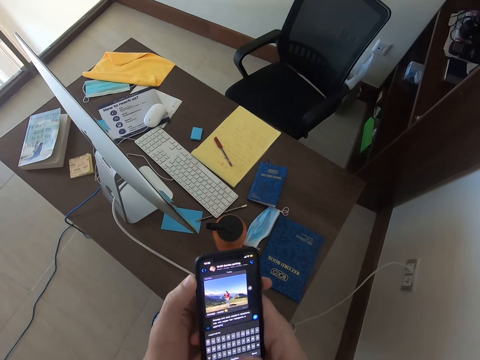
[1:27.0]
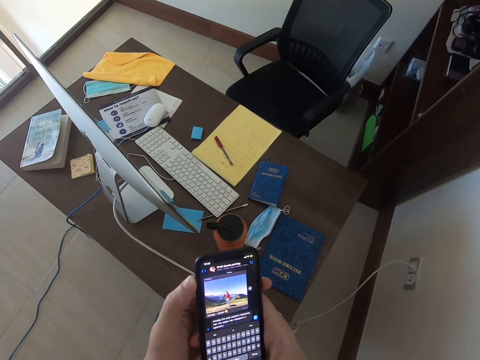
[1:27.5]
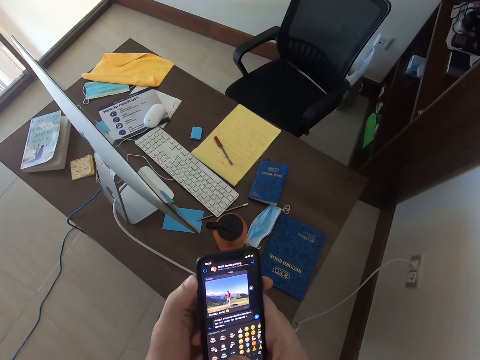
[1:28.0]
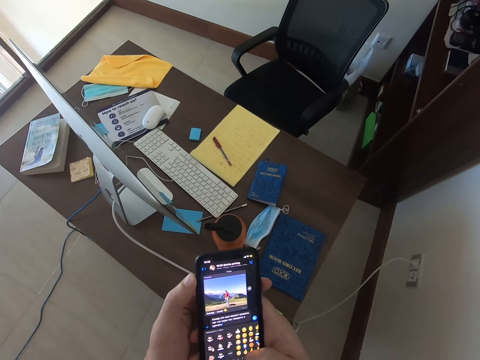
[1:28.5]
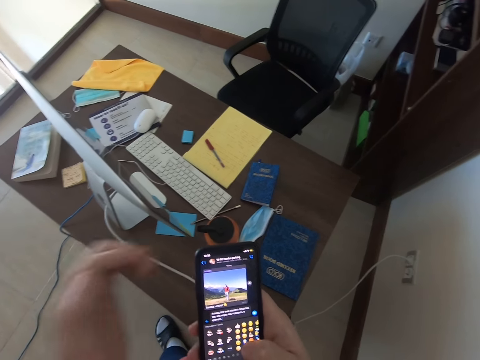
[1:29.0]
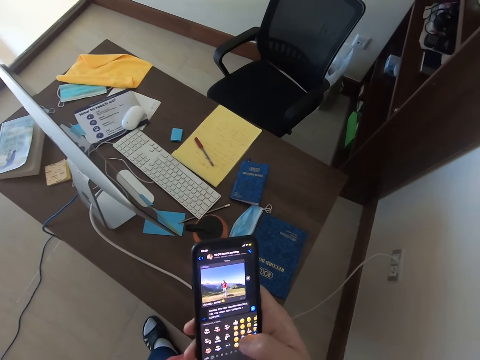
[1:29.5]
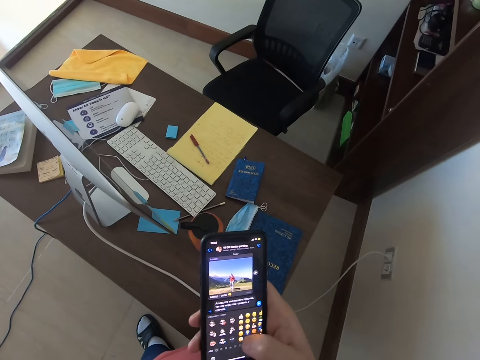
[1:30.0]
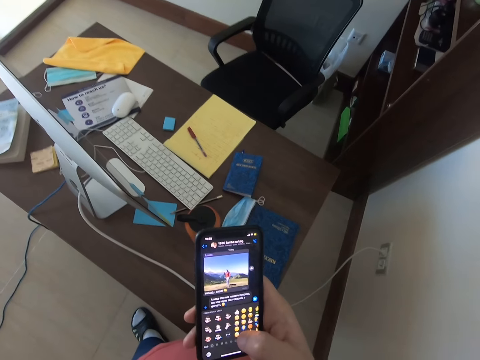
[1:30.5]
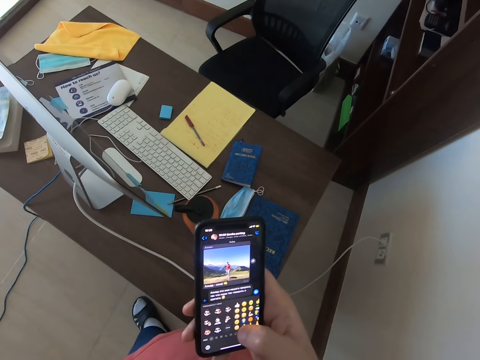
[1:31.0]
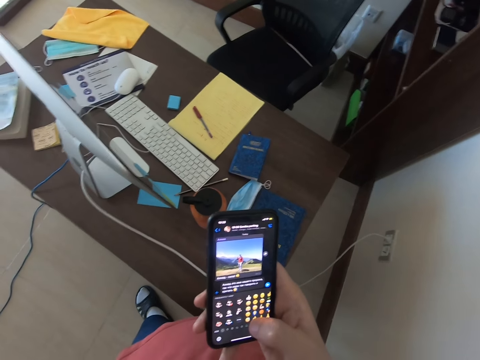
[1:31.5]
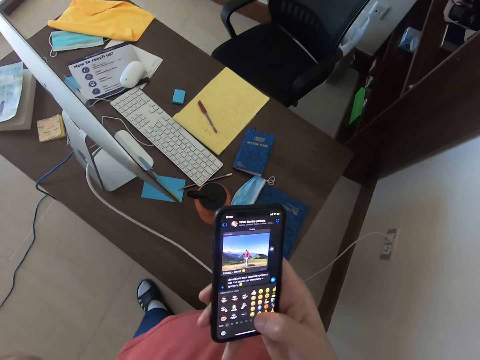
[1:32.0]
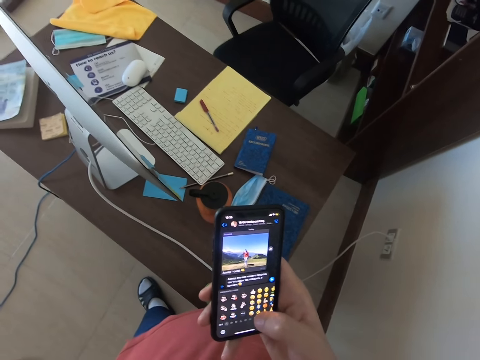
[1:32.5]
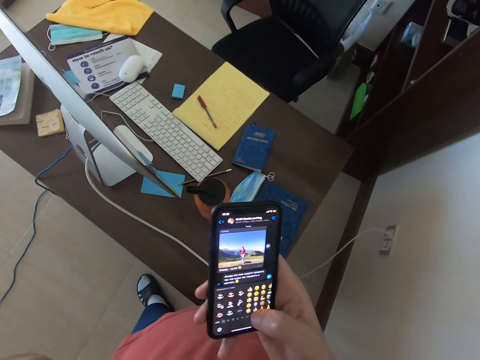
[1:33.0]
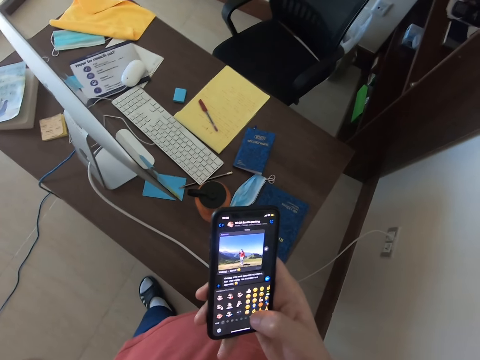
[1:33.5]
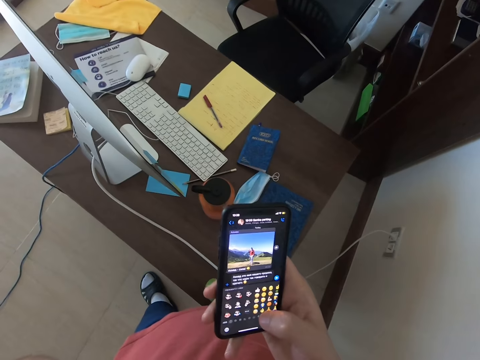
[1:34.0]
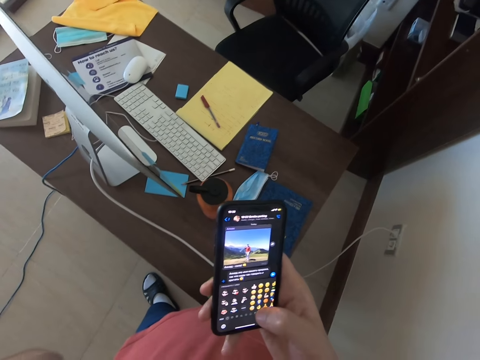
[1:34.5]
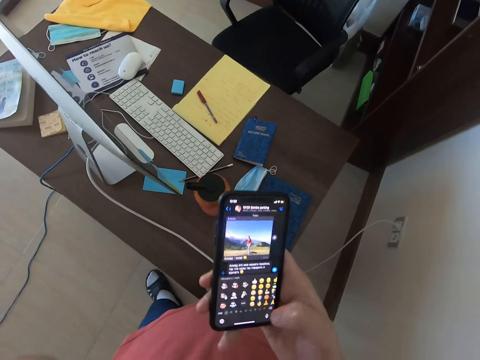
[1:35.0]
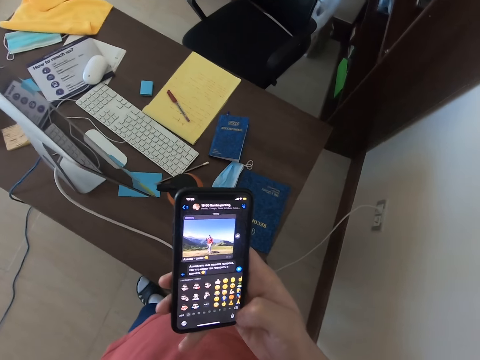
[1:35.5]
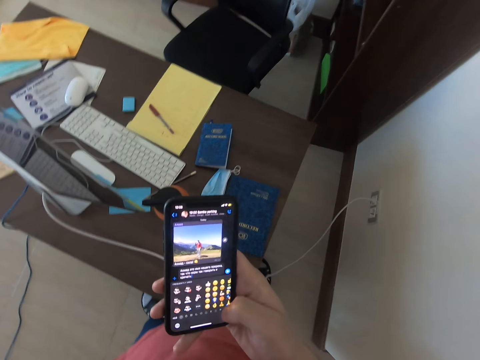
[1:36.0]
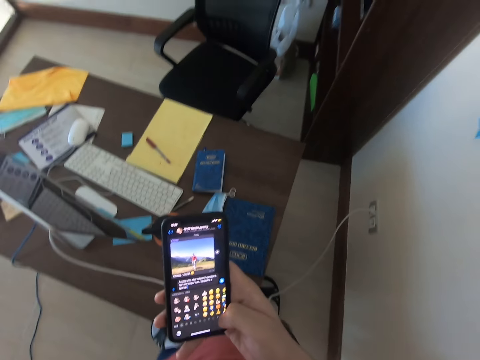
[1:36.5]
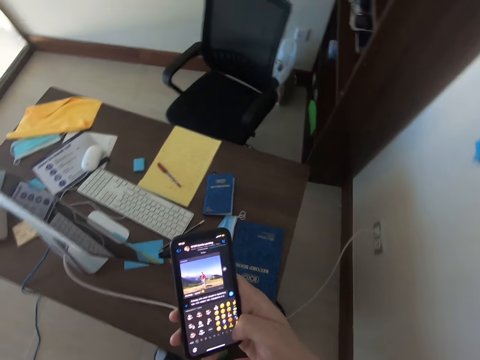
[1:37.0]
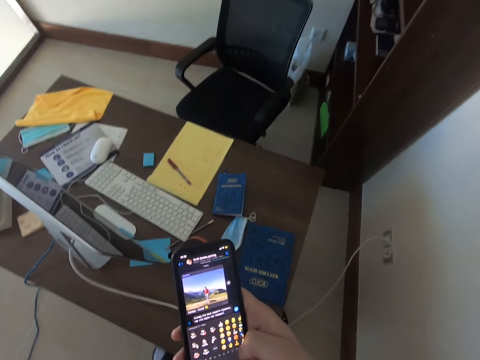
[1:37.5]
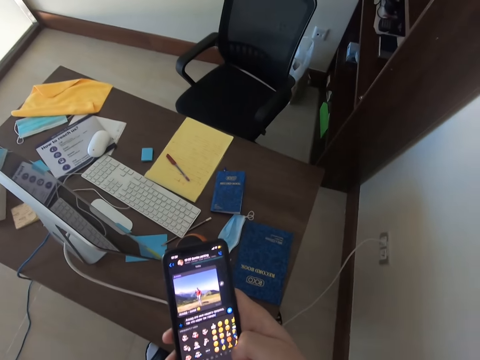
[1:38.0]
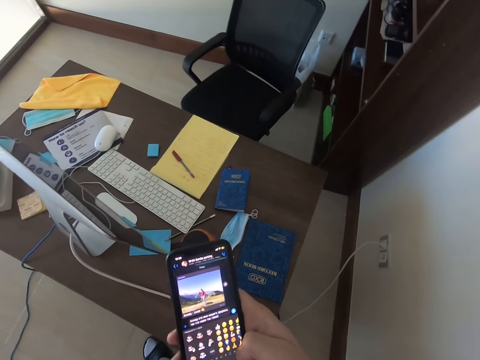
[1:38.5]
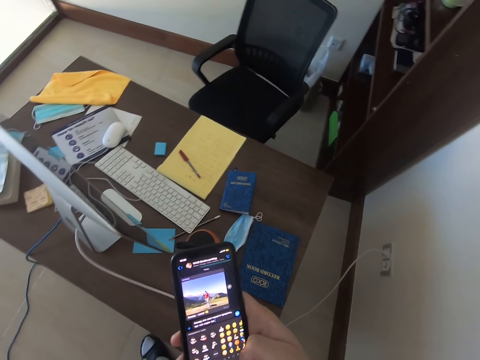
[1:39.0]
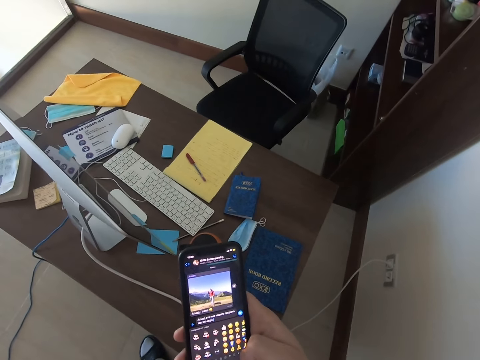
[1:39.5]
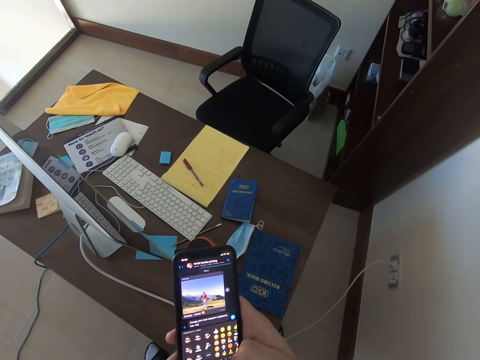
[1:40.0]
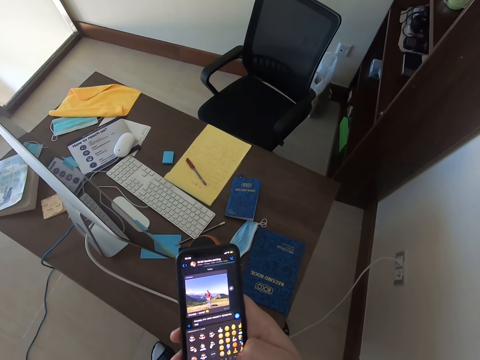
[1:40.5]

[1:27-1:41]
The camera wearer touches the face. They scroll the phone.

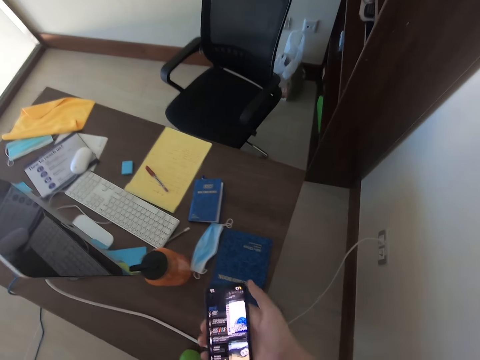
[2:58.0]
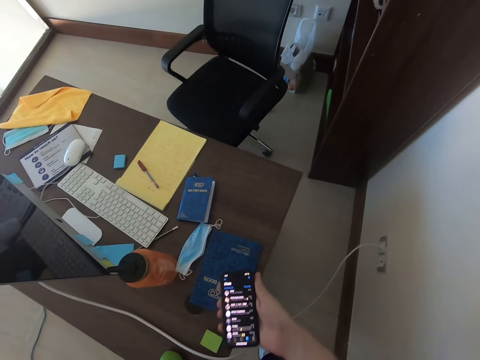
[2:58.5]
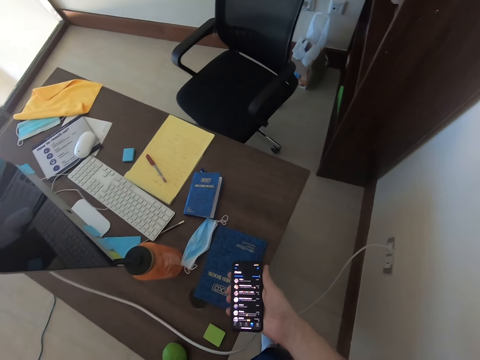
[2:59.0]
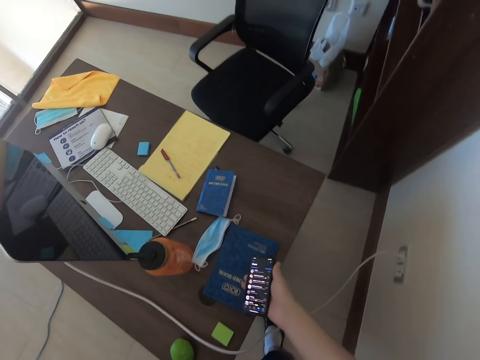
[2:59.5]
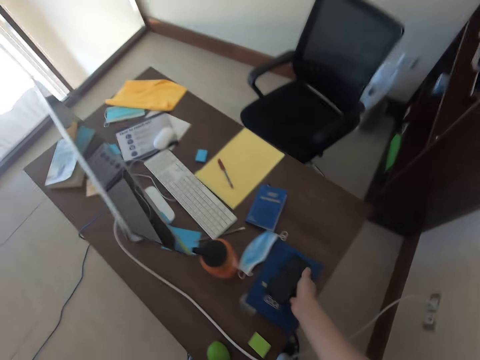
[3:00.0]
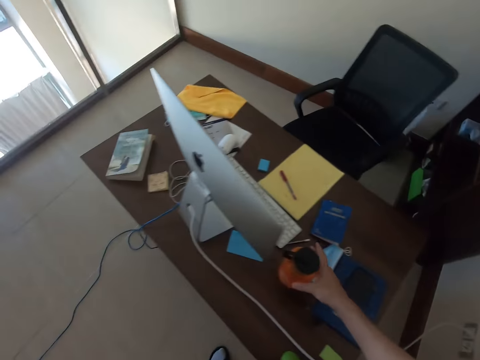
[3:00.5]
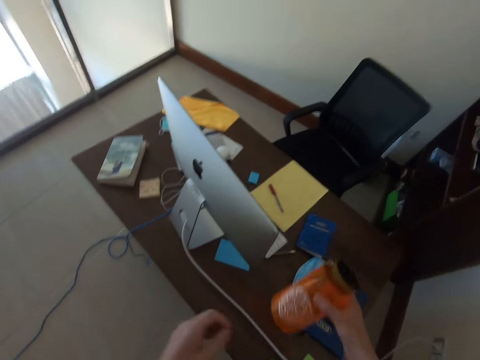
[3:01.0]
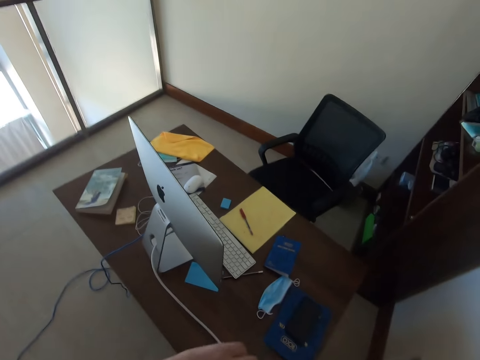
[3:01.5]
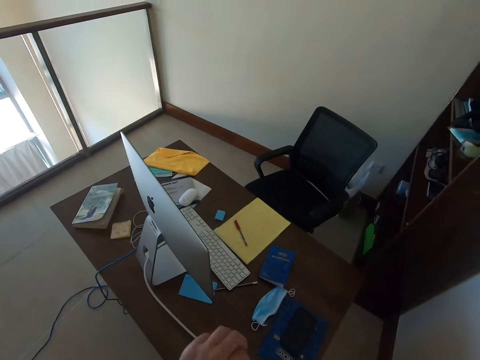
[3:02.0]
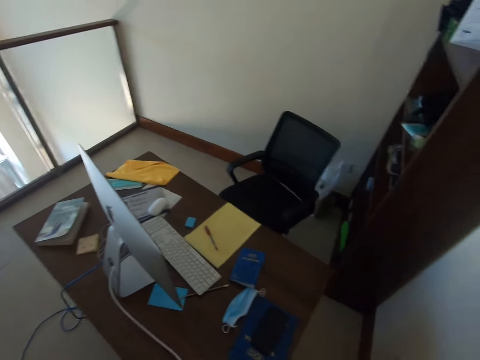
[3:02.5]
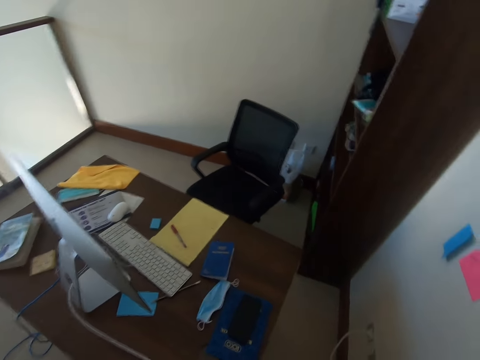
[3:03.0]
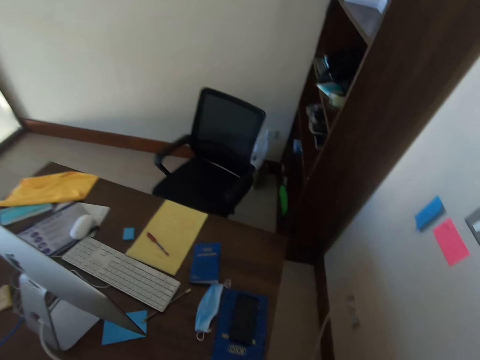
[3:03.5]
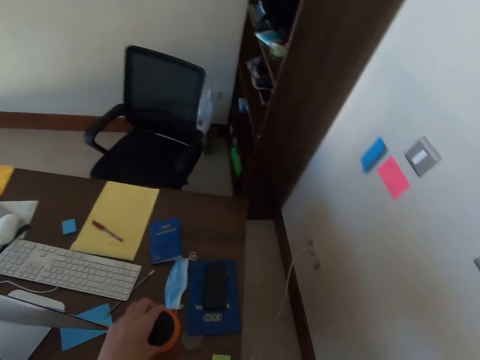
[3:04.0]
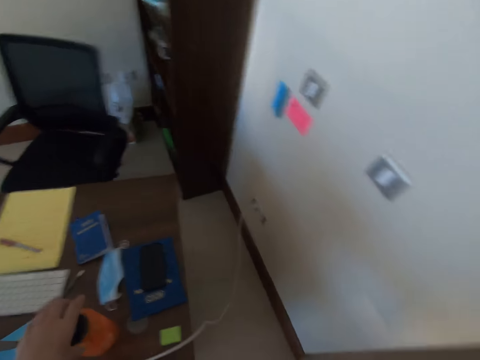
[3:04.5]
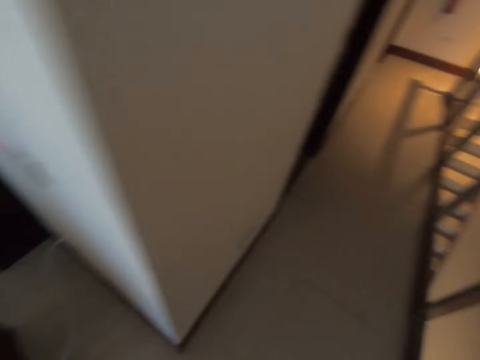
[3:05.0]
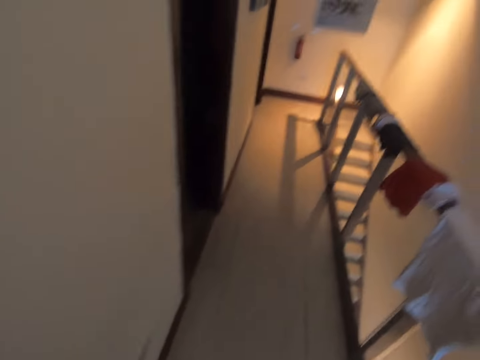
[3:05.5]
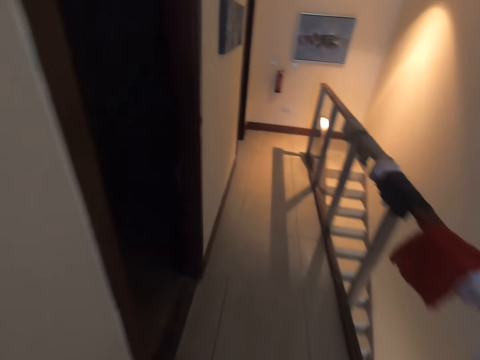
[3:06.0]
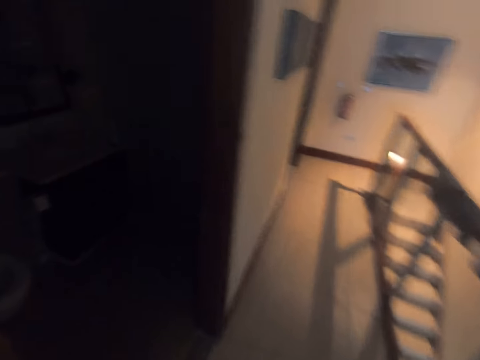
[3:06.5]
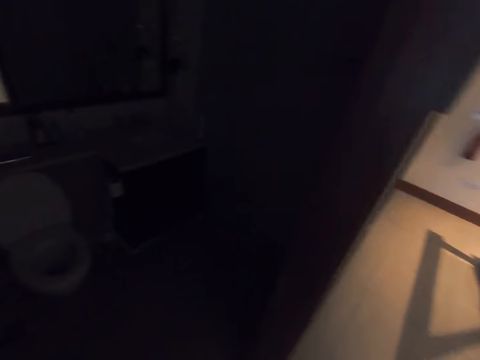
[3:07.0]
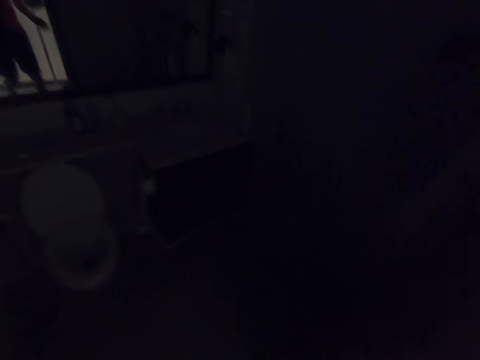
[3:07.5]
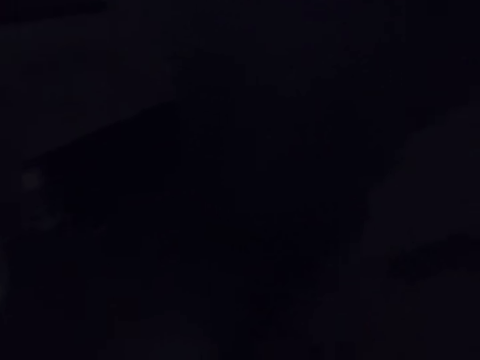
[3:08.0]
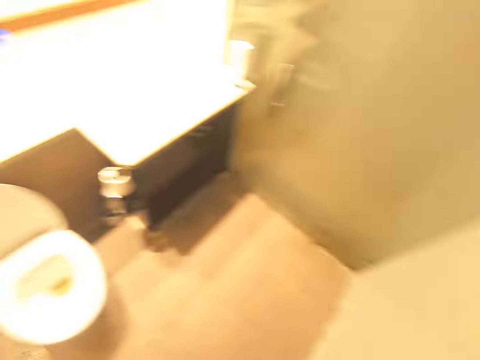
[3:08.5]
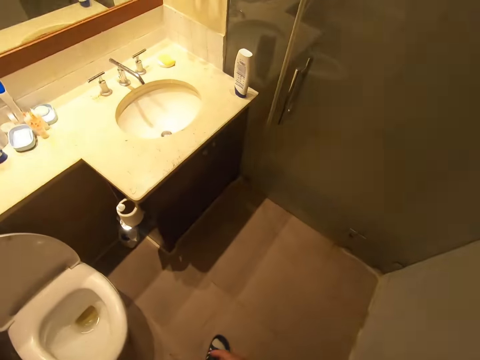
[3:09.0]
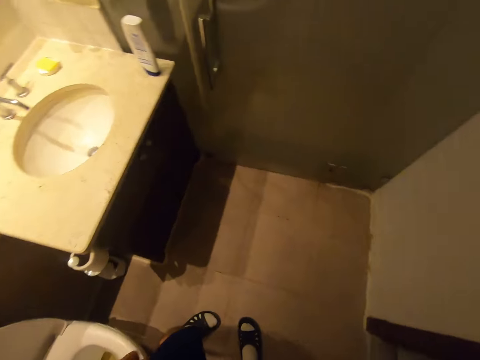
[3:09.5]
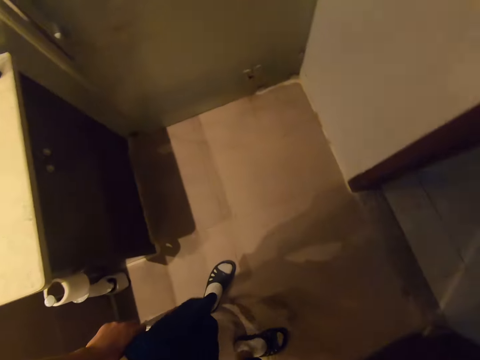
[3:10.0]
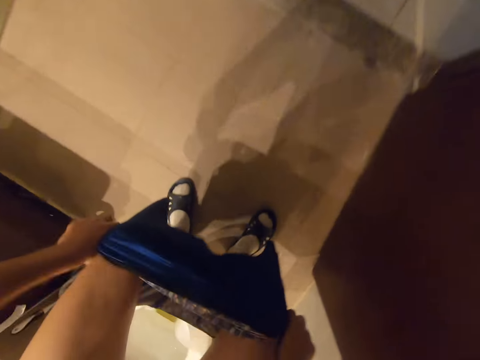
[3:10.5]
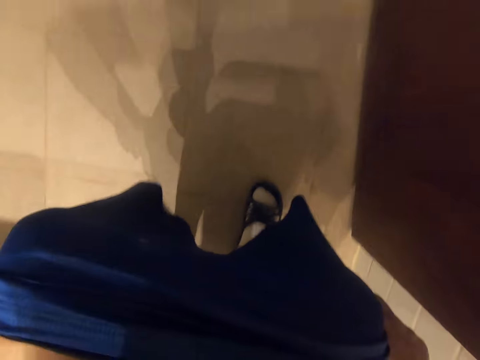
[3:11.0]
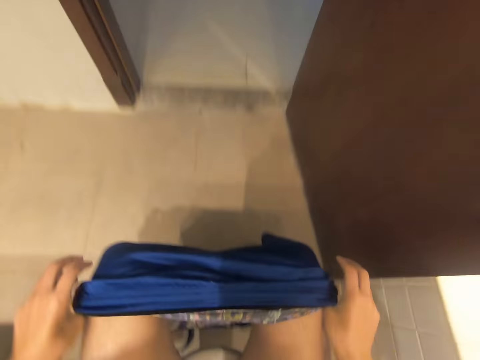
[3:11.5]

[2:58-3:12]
The camera wearer places the phone on the table. They hold a bottle, pick up the water bottle, close the water bottle and place the water bottle on the table. They walk to the bathroom. They switch on the lights. They sit on the toilet bowl.
